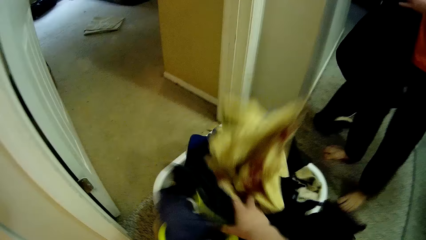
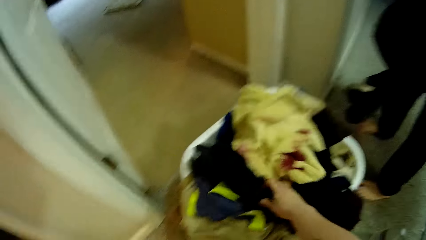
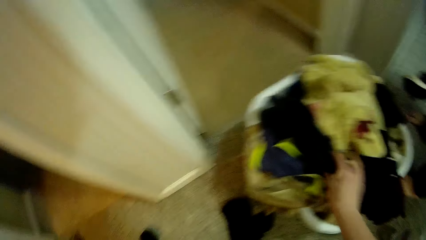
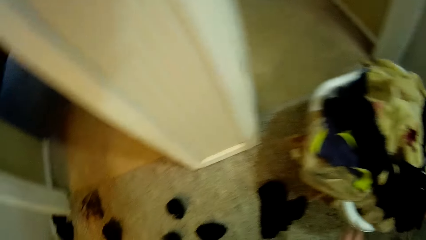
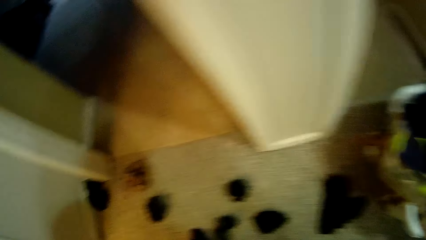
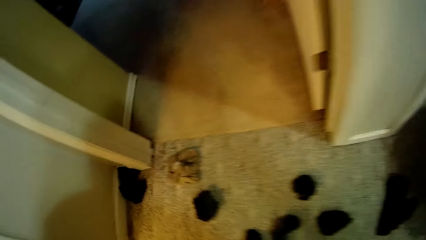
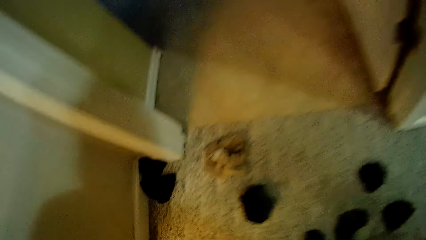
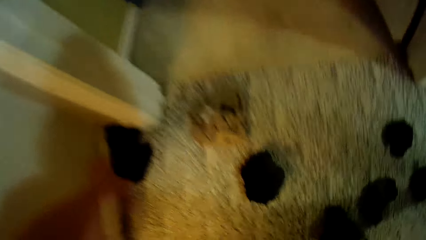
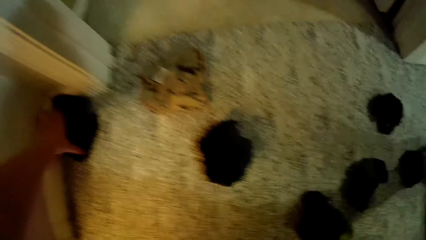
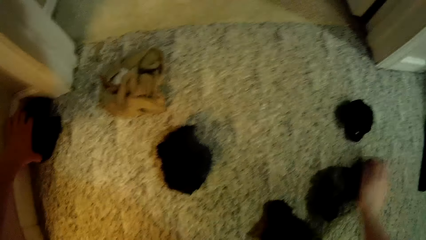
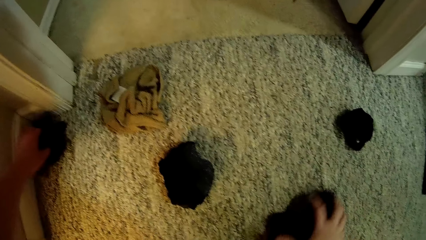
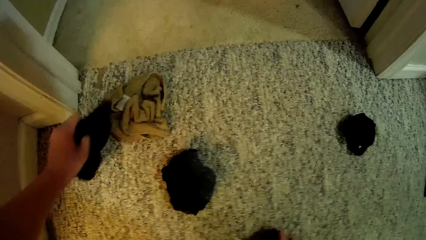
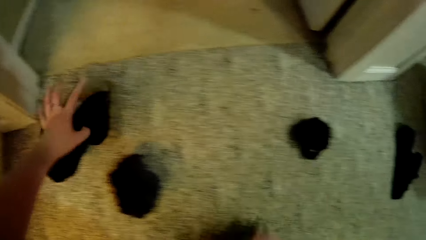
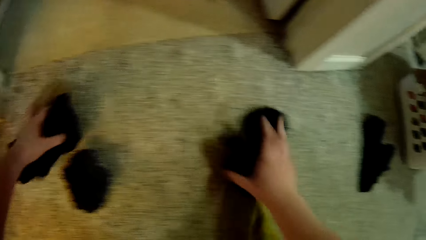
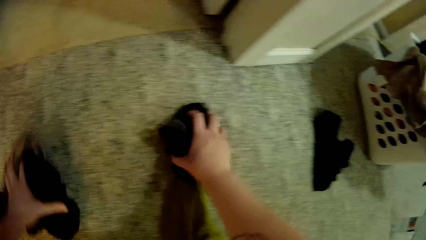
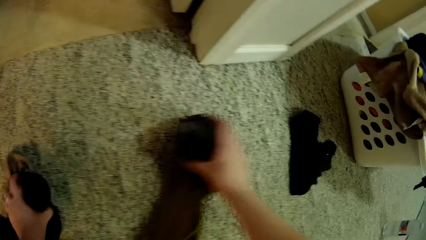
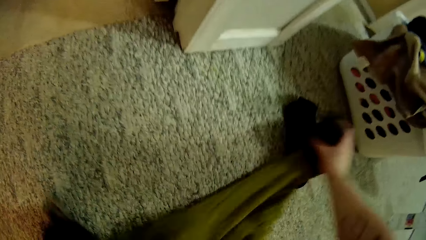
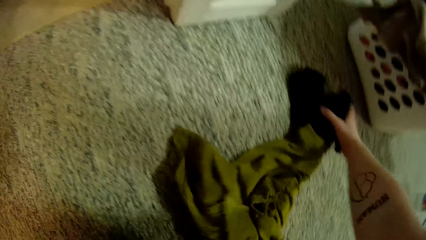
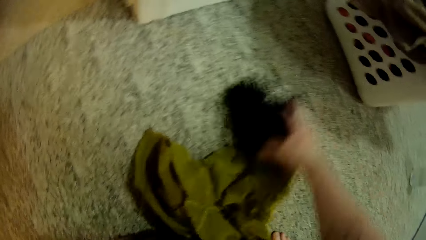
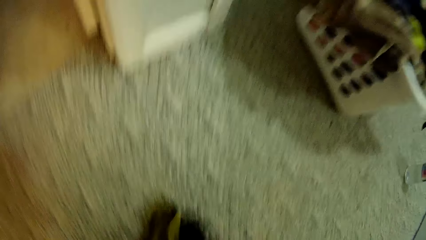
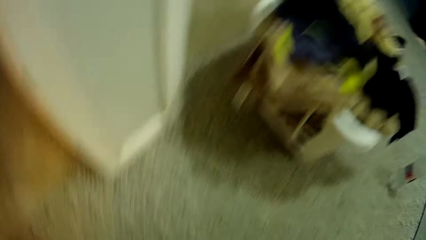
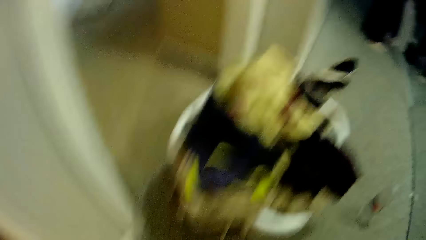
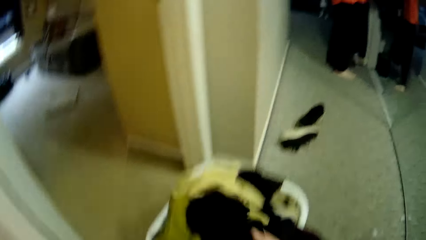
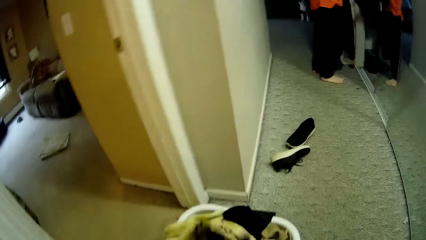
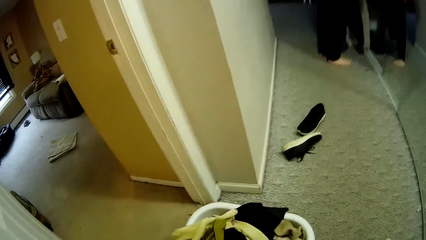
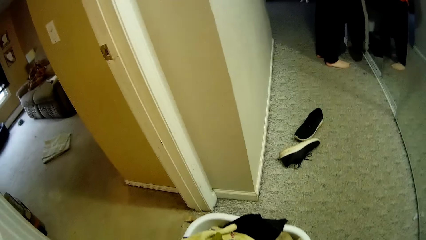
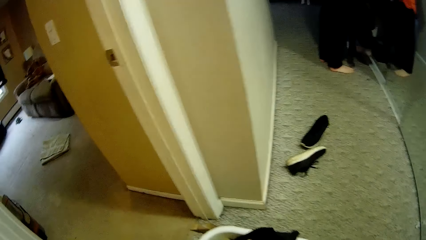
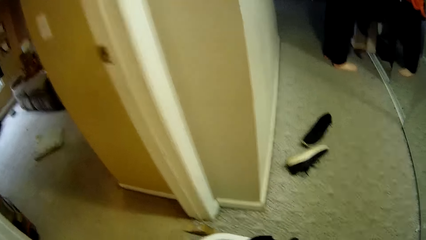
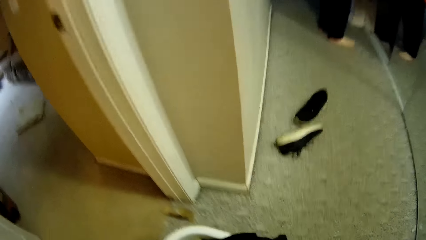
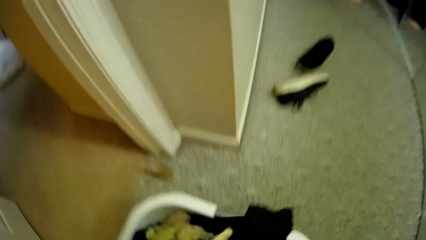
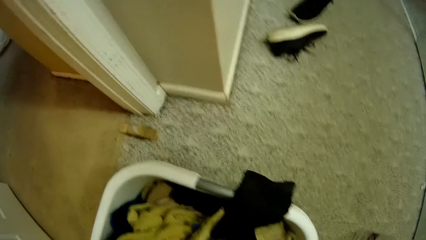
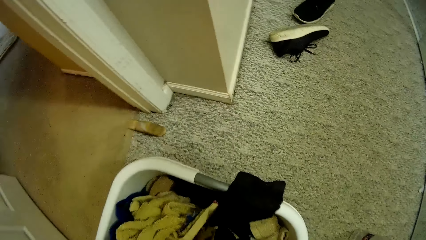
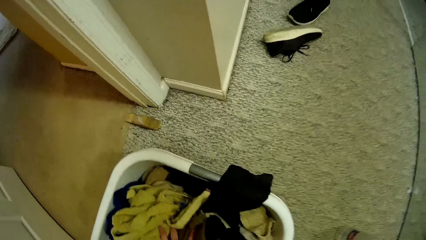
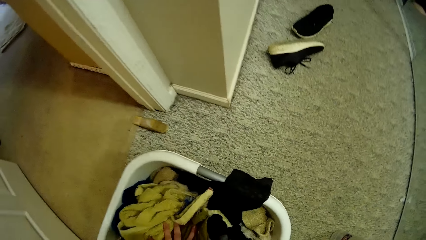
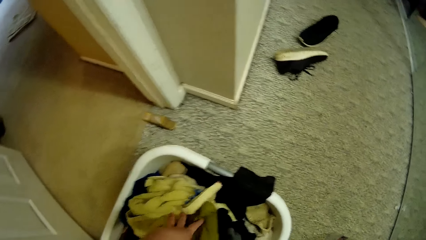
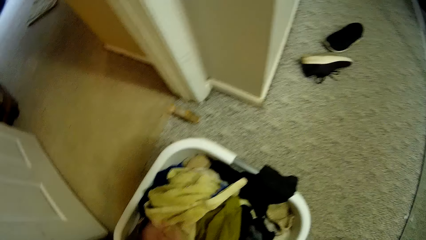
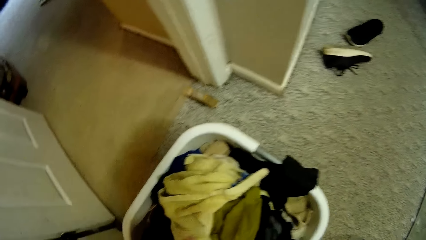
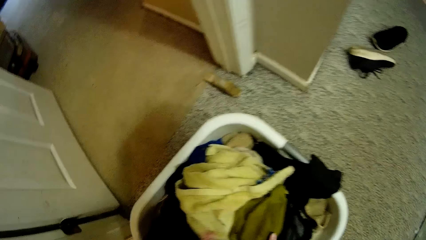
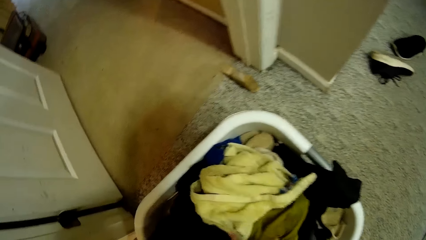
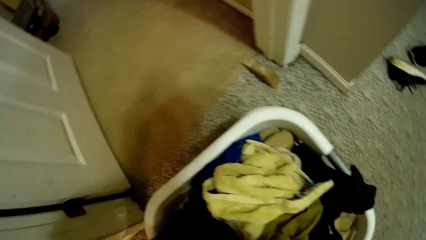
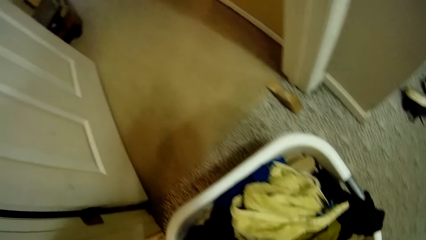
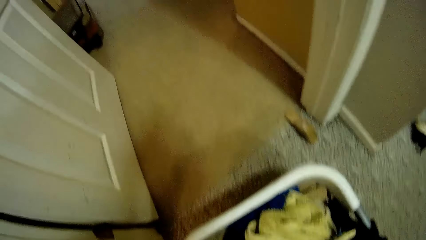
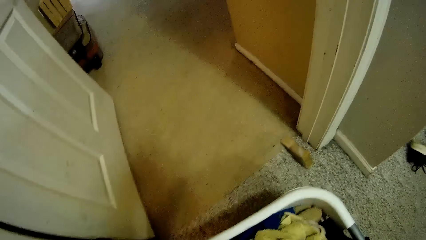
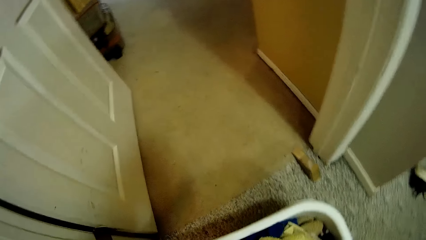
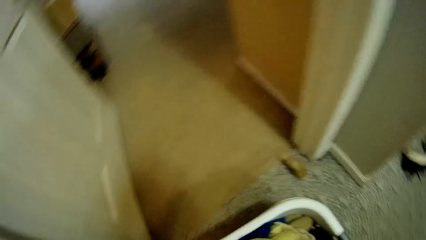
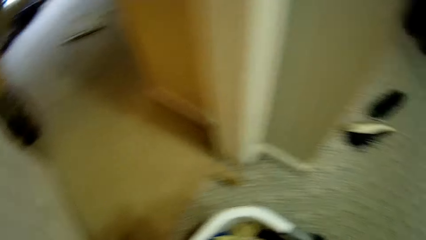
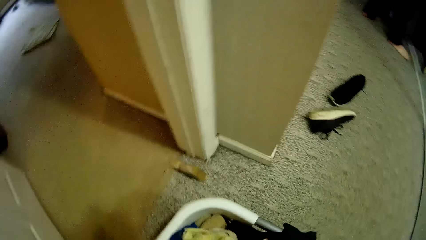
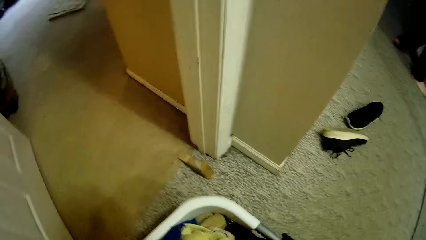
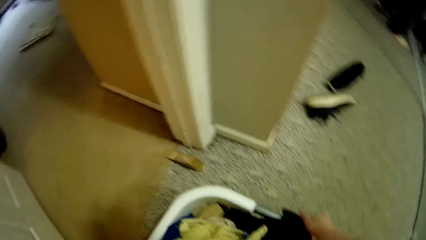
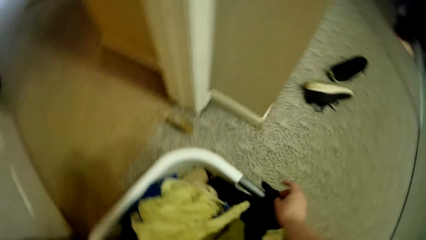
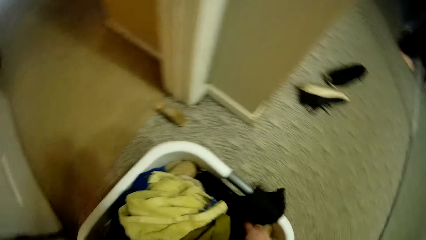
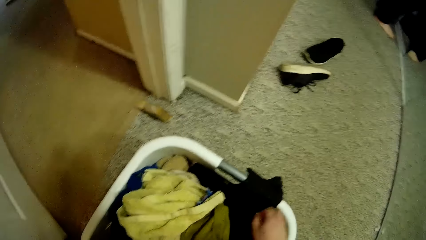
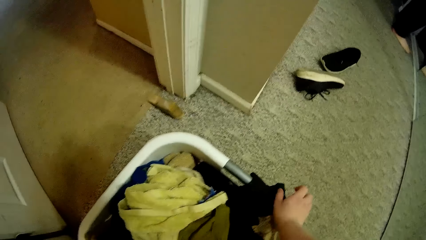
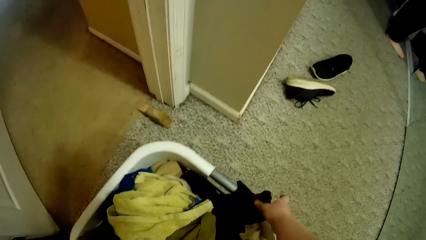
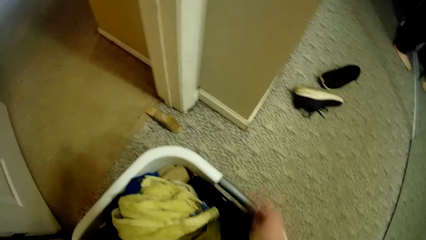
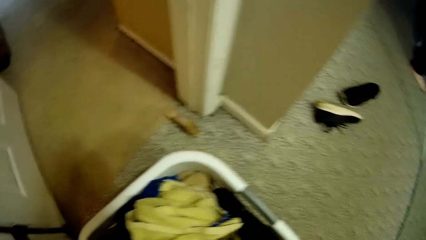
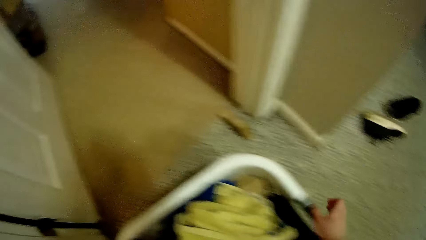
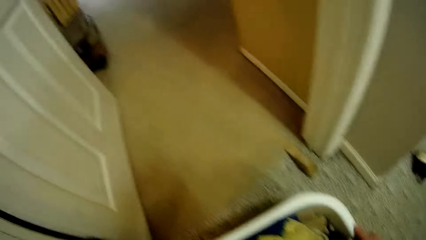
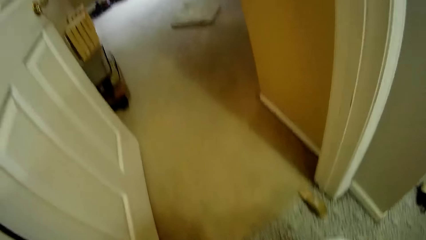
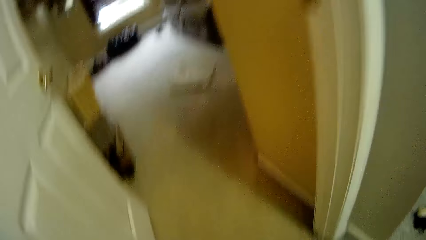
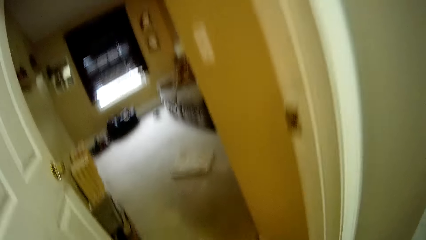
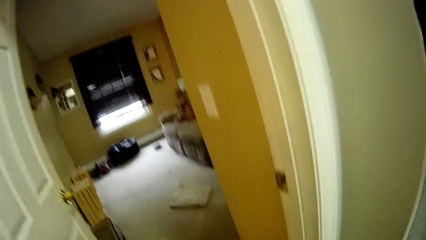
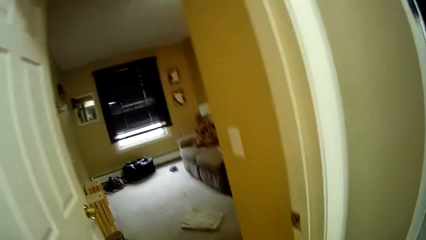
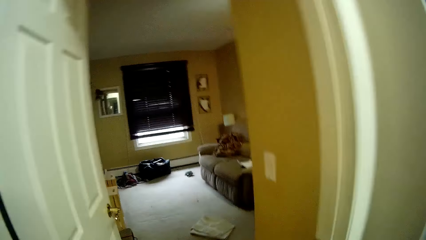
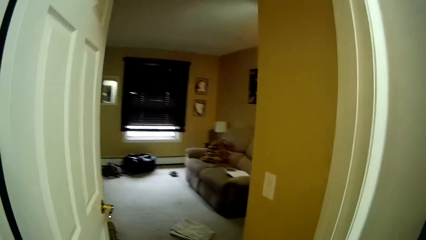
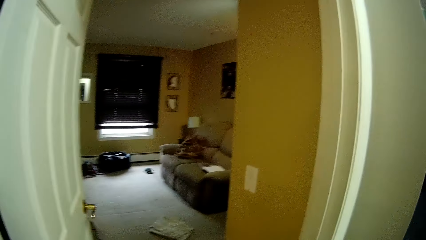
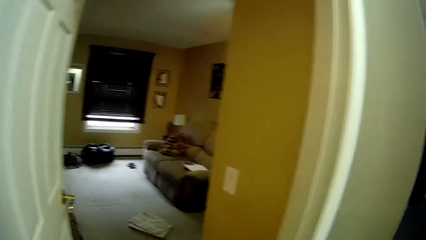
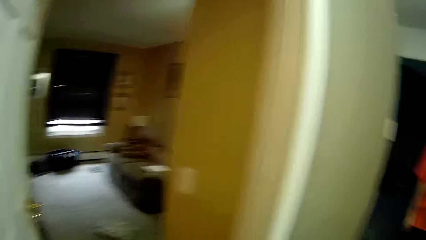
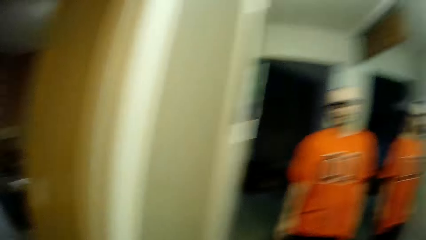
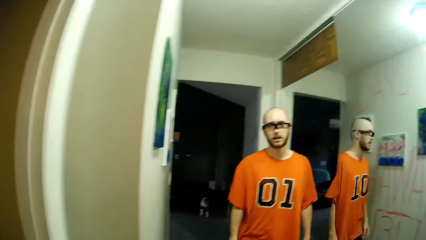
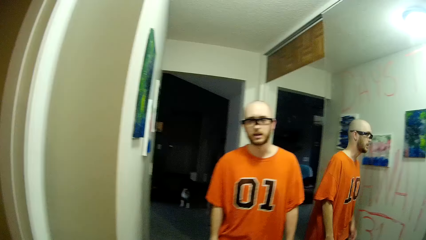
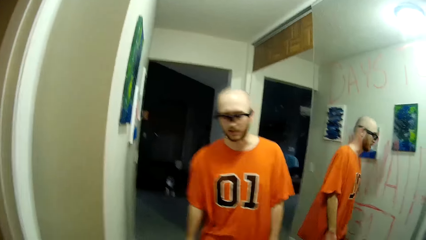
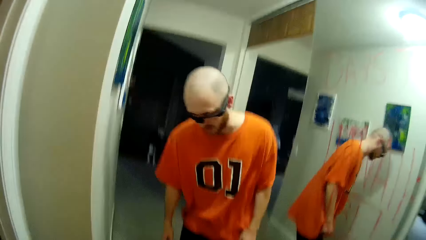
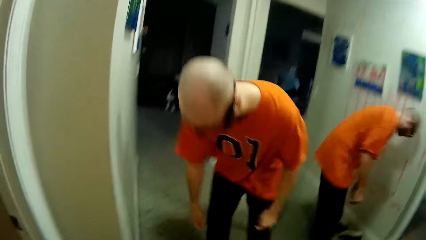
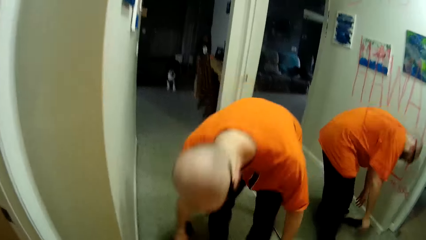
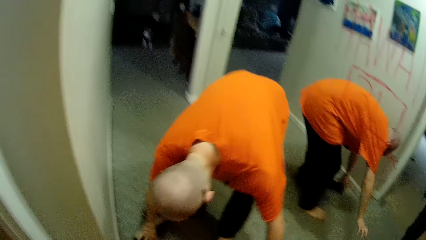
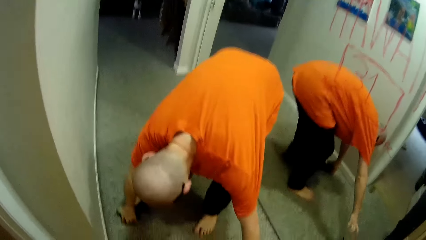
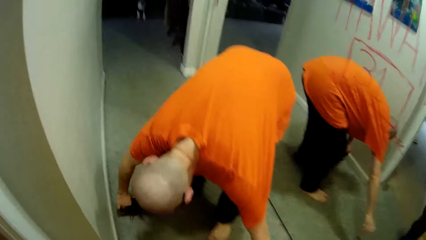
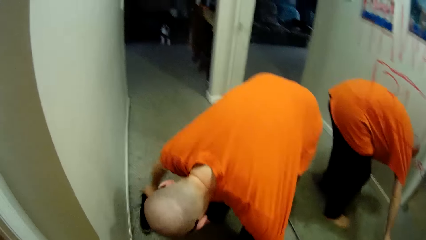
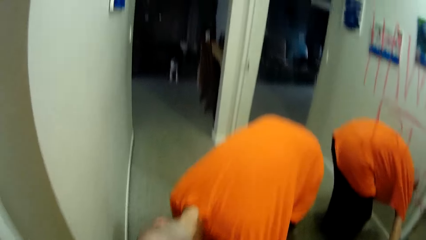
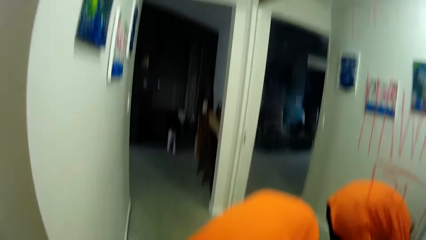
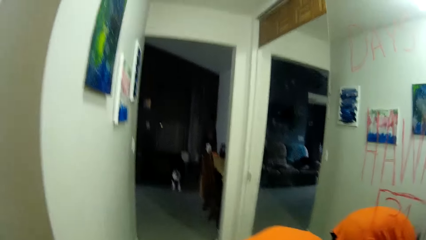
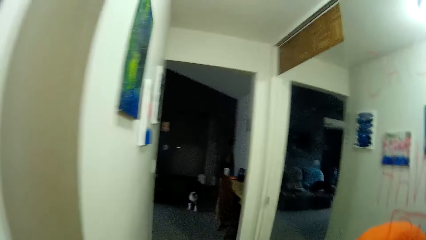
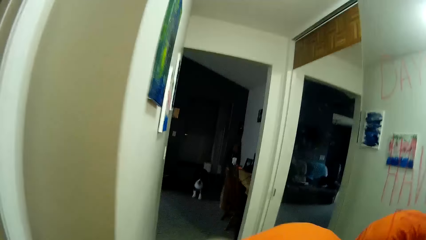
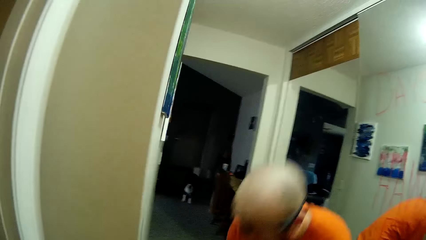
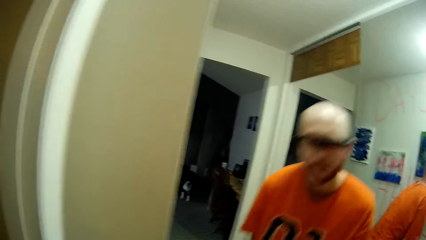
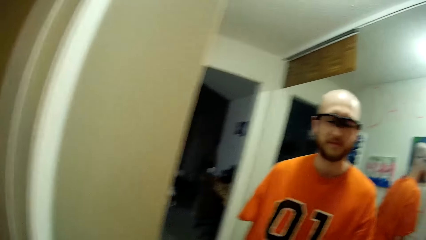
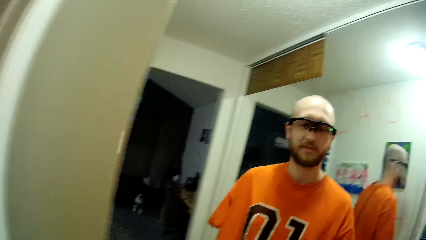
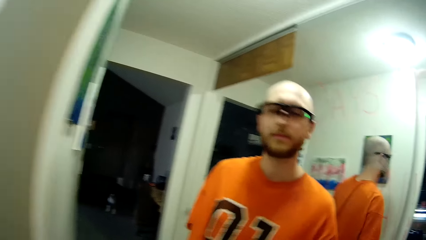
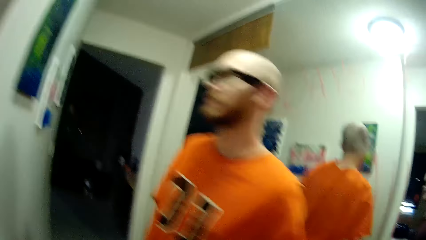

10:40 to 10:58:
The camera wearer drops the clothes in the laundry basket with both hands. They pick some socks from the floor with both hands. They sing. They drop the socks in the laundry basket with both hands. A man sings. The camera wearer fixes clothes in the laundry basket. They carry the laundry basket from the floor with both hands. They pick up the laundry basket. They speak to the man. The man picks up a bottle. He picks a pair of sneakers from the floor with both hands.
